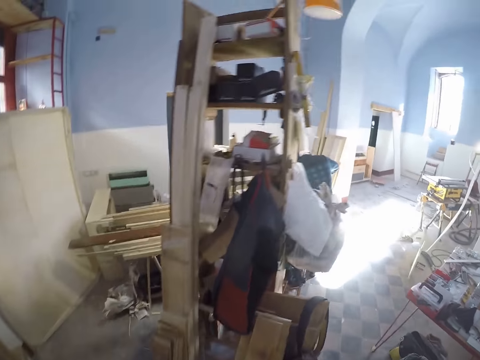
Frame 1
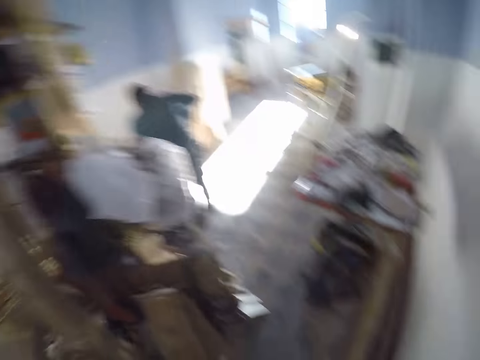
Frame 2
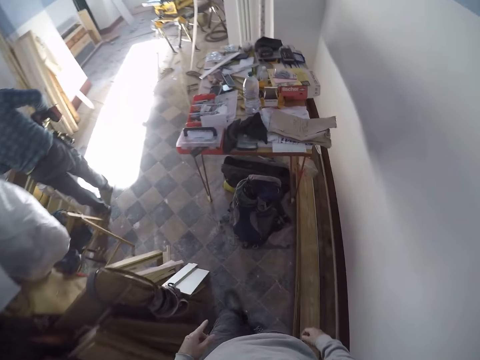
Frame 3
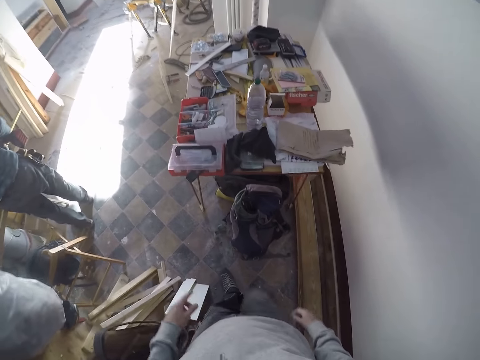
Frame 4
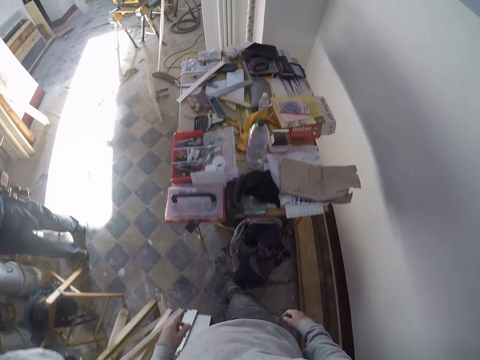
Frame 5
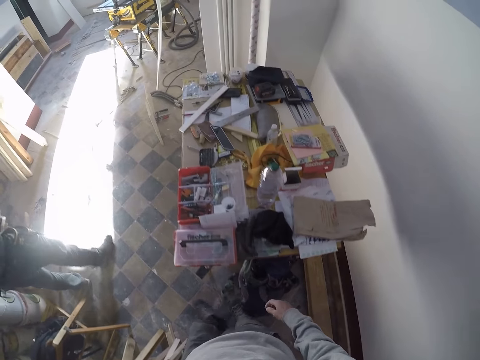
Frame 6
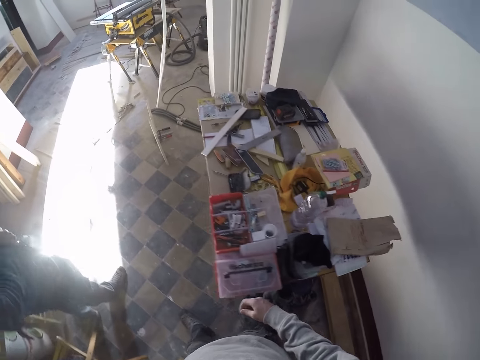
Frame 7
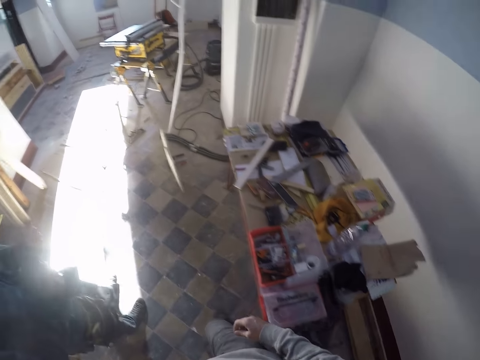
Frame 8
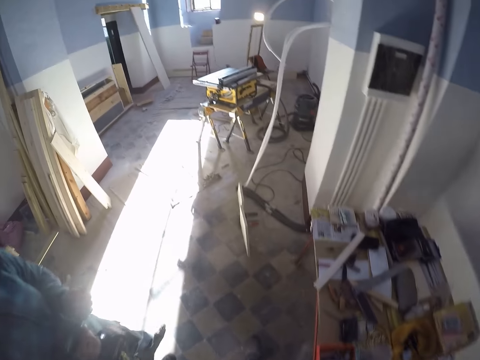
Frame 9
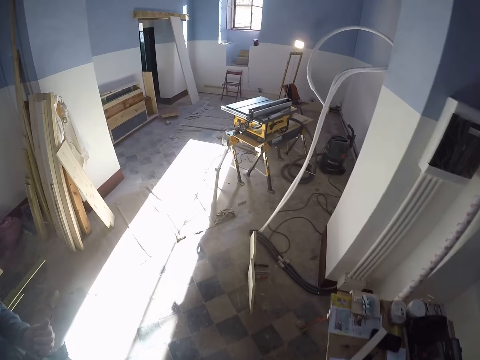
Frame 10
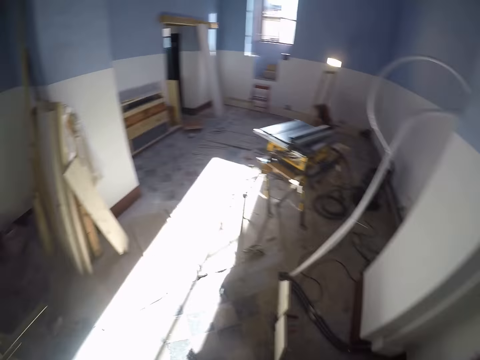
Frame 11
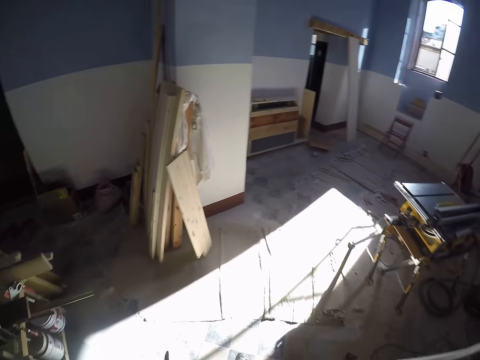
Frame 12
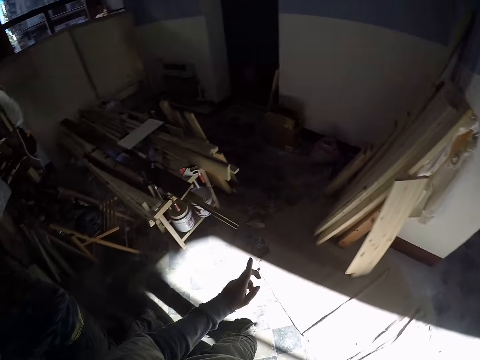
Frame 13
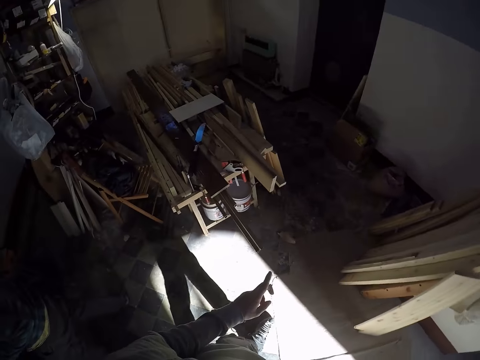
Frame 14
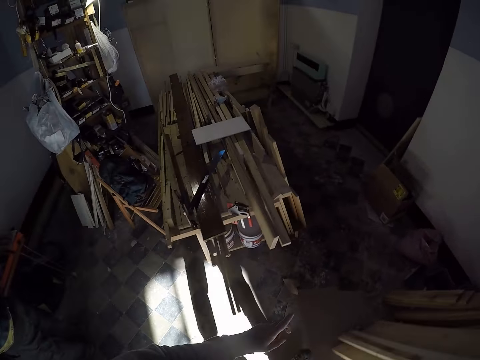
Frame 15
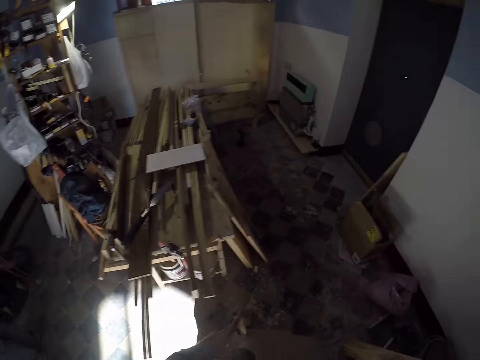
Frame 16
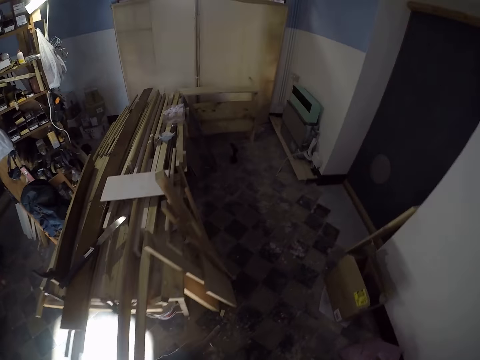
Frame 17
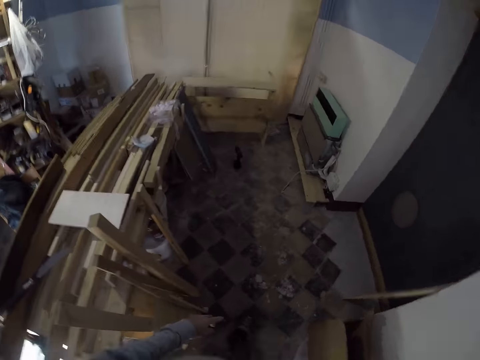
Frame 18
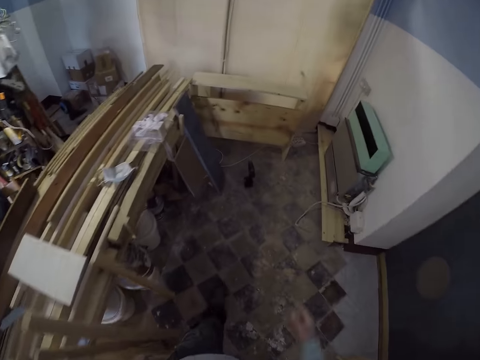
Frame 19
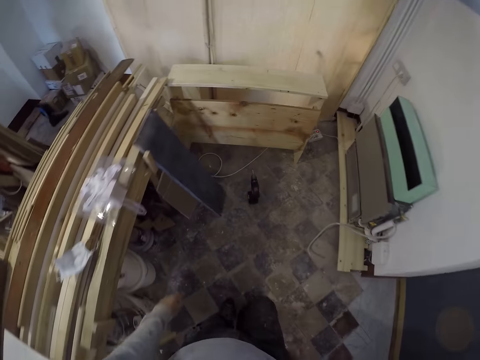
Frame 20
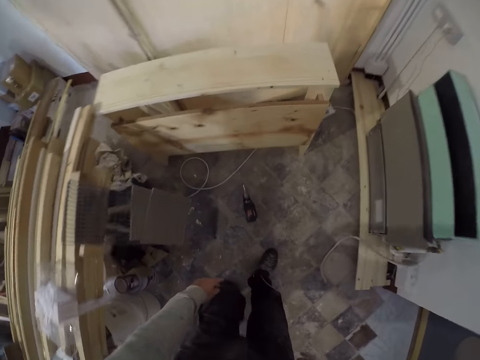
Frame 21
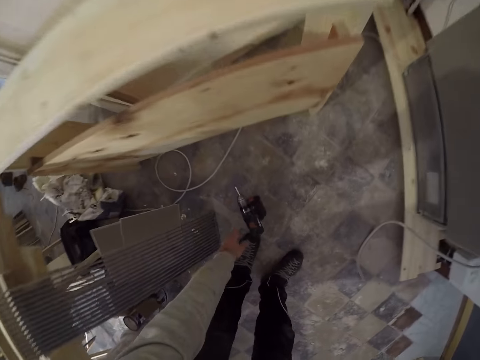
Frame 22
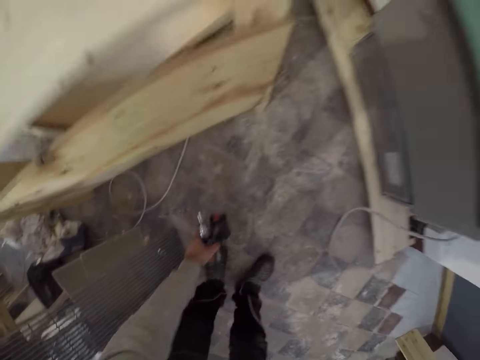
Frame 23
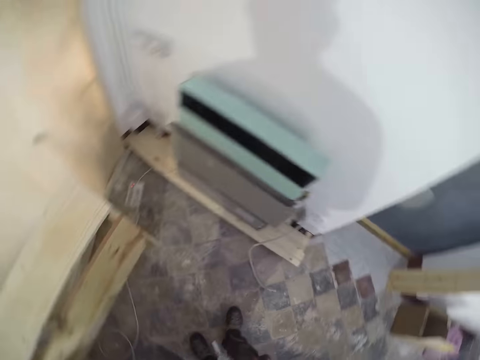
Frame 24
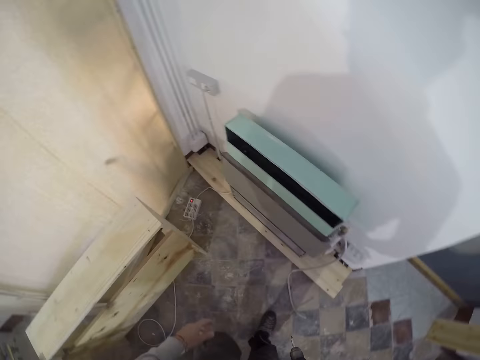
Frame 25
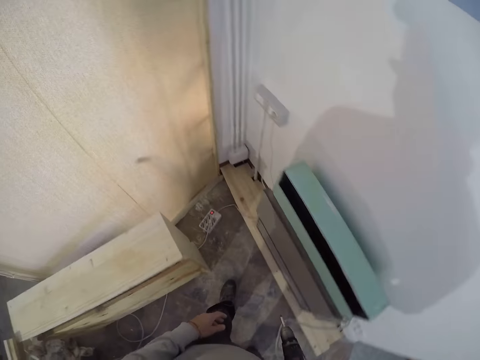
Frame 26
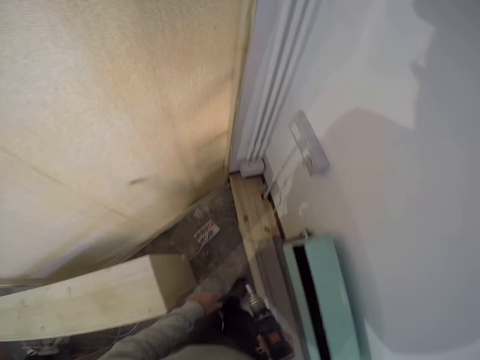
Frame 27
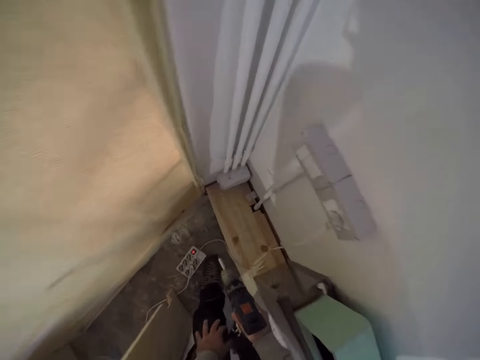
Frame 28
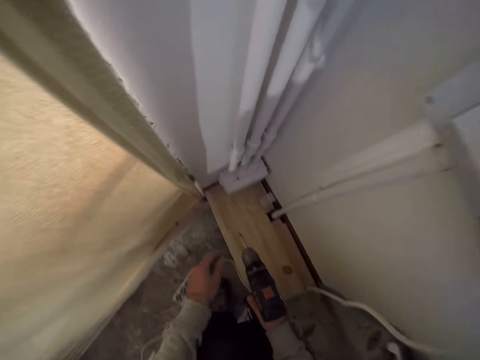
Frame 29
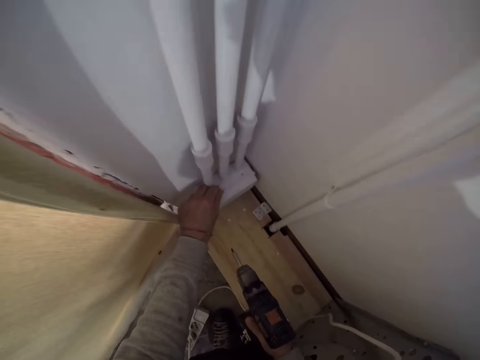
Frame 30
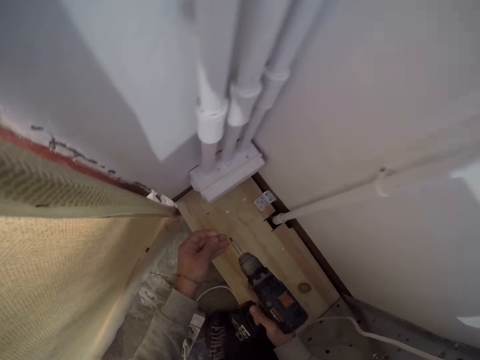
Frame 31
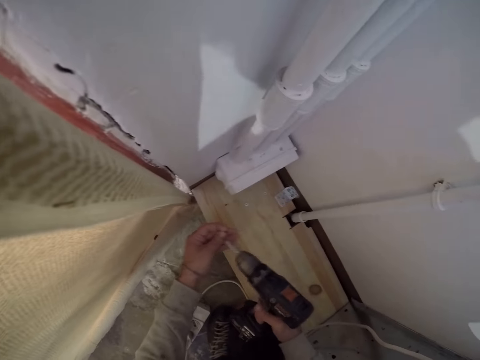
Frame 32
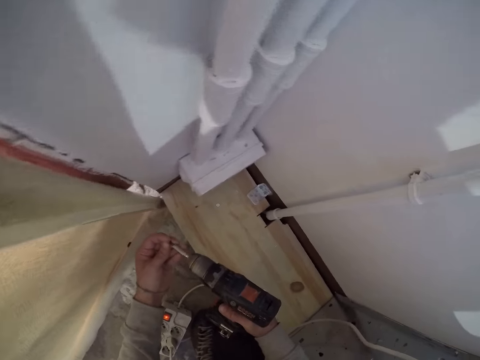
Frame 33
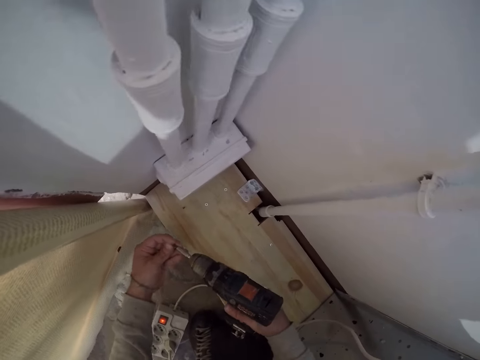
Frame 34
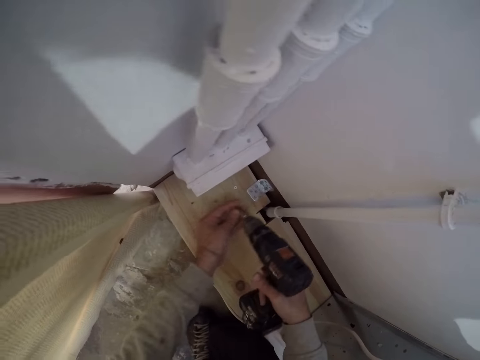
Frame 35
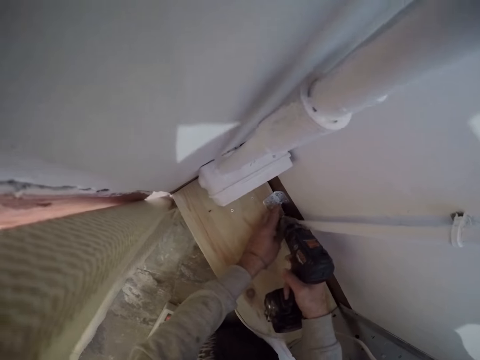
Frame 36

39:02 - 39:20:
The camera wearer walks around. He interacts with the man. He gestures, walks around, and bends. He picks up a power drill from the floor with his left hand. He stands up and walks around. He picks up a screw from a small circuit box with his left hand. He fixes the screw in the drill bit part of the power drill with both hands.

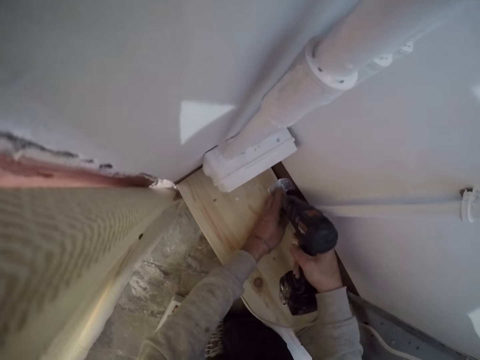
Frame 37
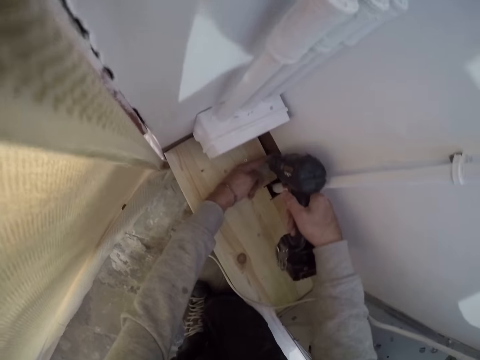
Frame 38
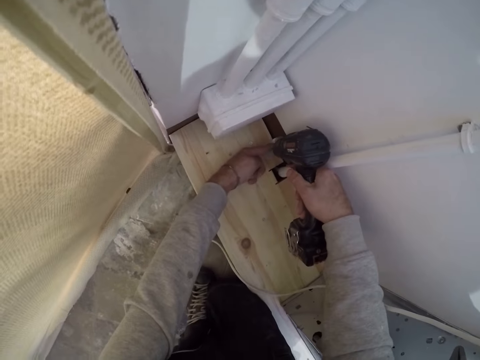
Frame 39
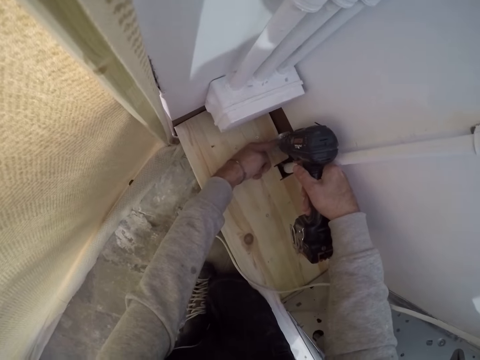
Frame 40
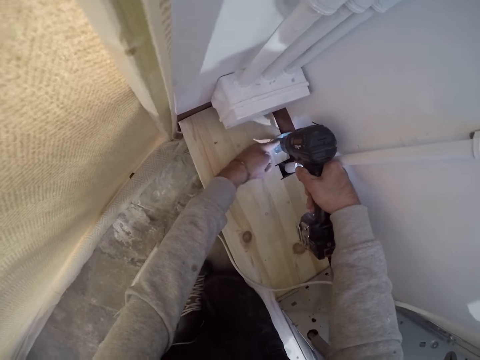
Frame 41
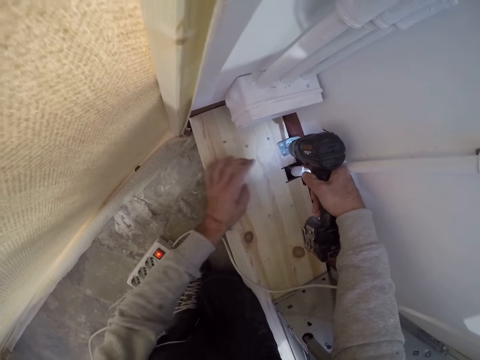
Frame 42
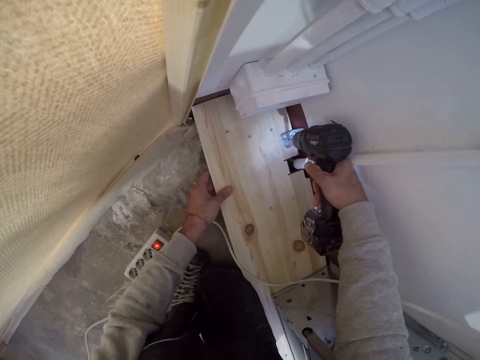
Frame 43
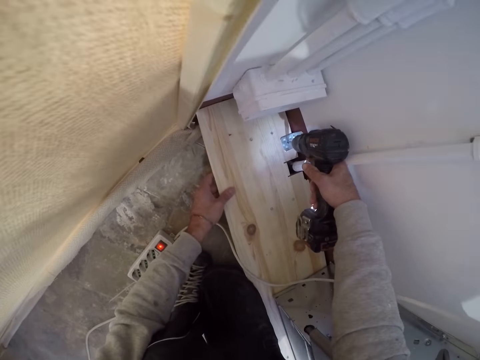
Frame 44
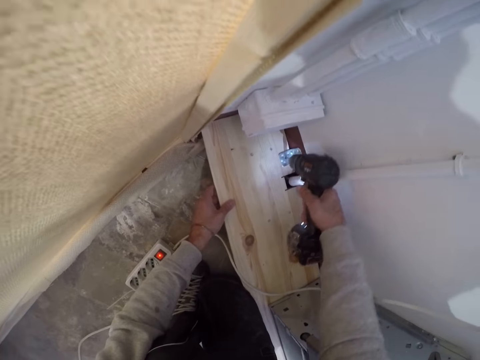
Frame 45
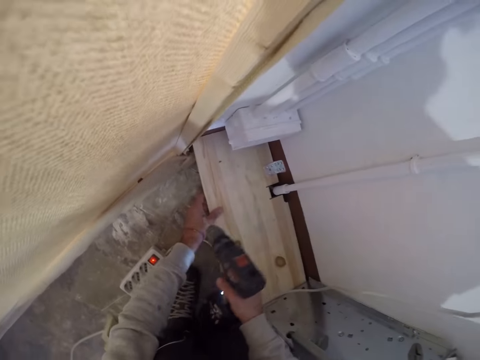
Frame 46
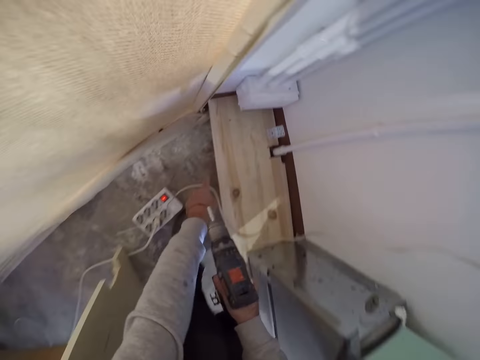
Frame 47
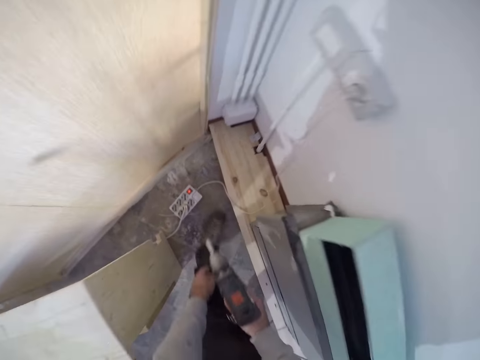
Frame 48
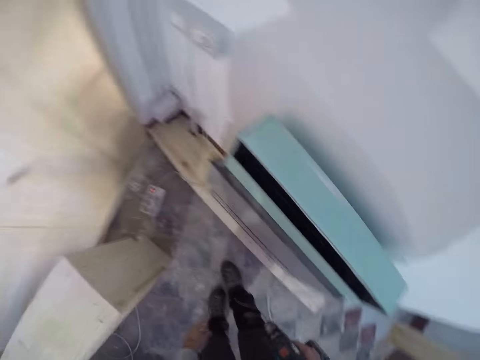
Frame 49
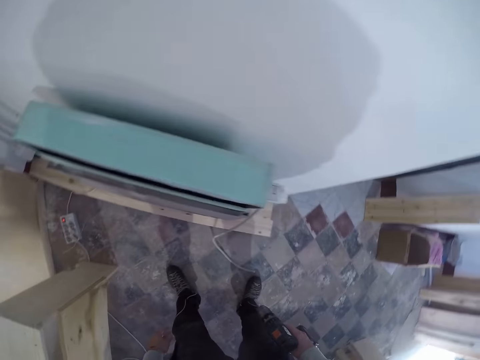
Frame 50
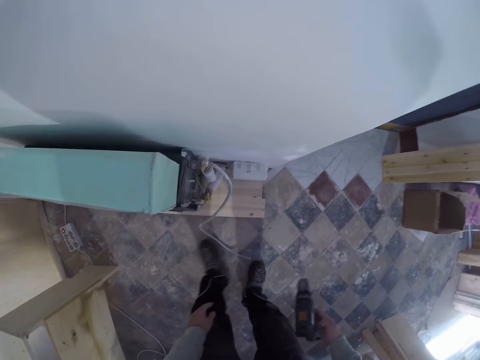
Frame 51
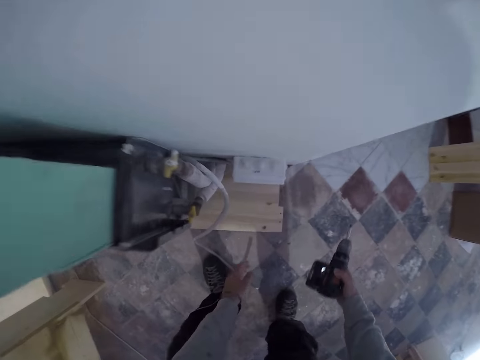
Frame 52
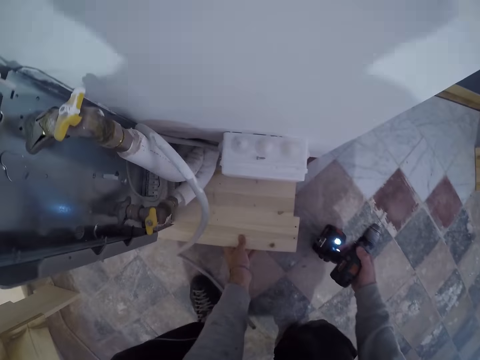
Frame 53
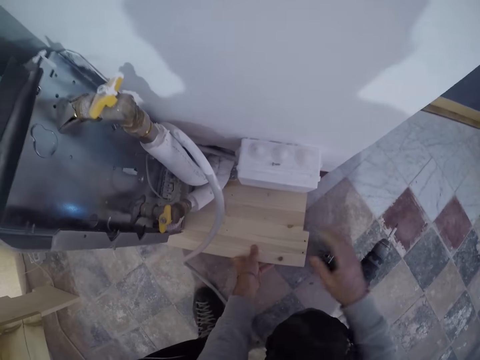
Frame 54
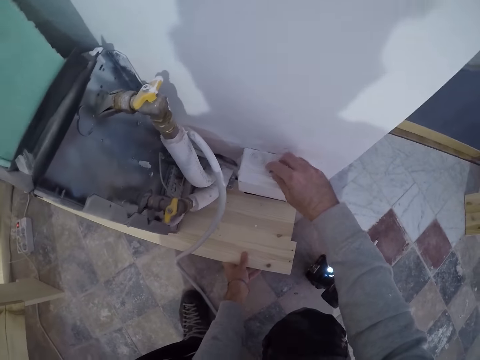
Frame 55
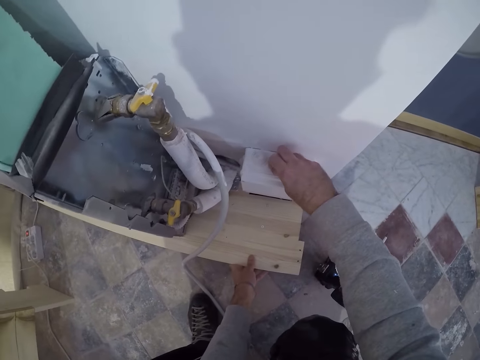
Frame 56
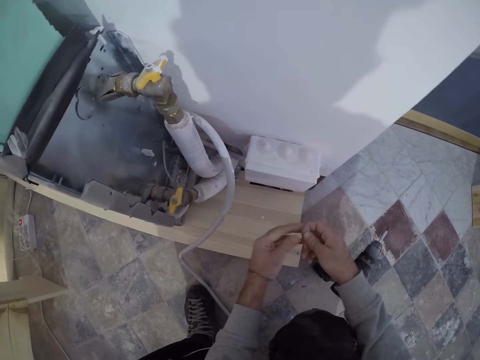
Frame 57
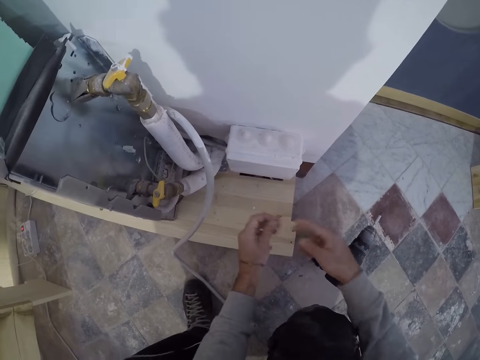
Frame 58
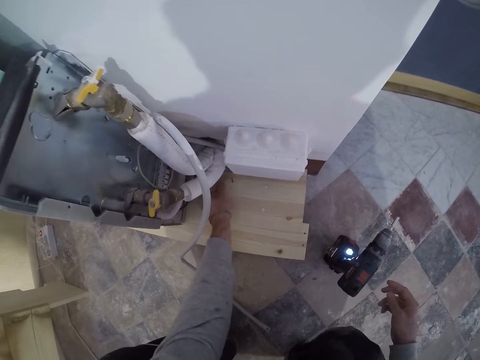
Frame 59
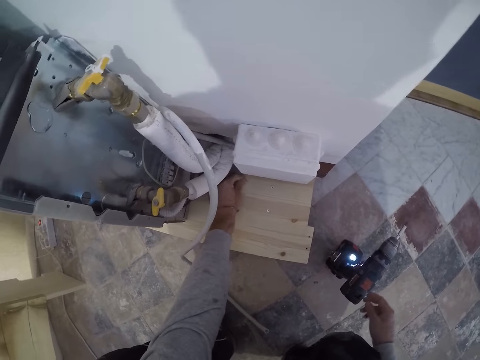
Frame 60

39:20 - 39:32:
The camera wearer fastens the screw on a wood hinge. He drills the big wood or board on the floor with the power drill or driller on his right hand. He holds the big wood with his left hand. He removes the driller from the hinge. He stands up, walks, and bends. He holds a side of the big wood with his left hand again. He drops the power drill on the floor with his right hand. He picks up a screw from a circuit box with his right hand. He passes the screw from his right hand to his left hand. He holds the screw with both hands. He holds the screw with his left hand. He places his left hand on the big wood. The screw falls on the board. He picks up the screw from the big wood with his left hand.
